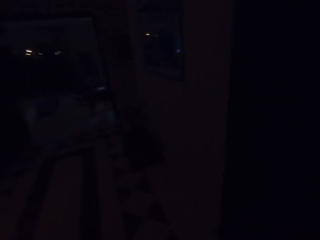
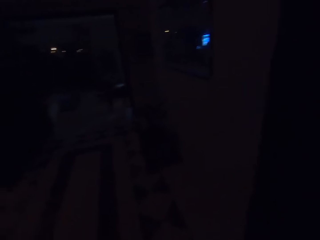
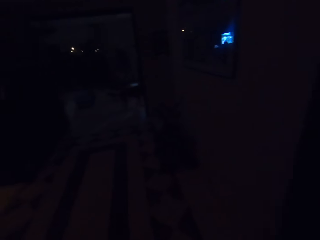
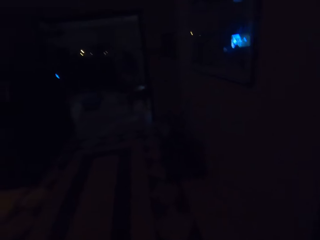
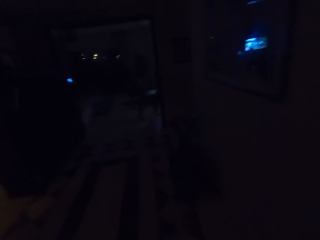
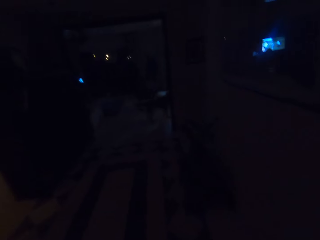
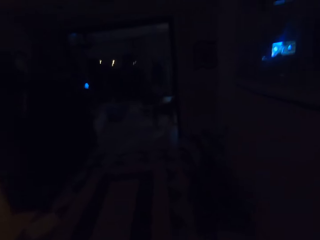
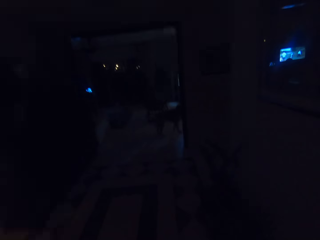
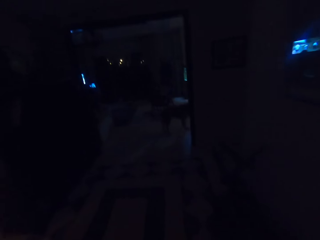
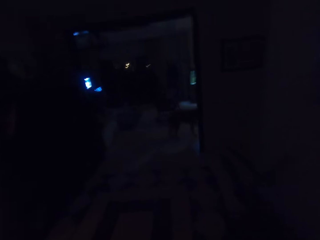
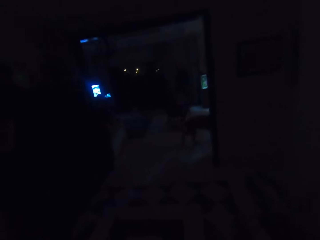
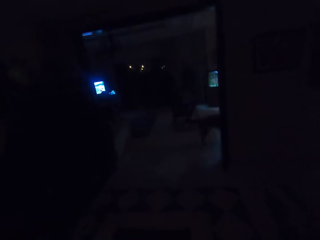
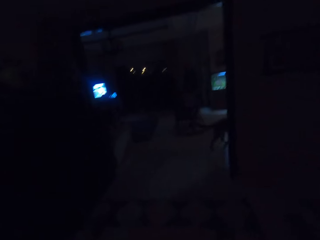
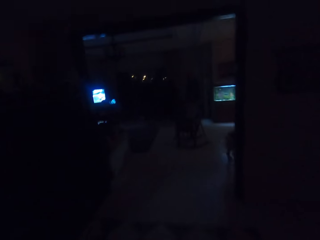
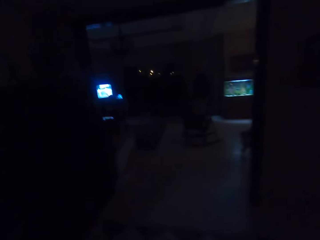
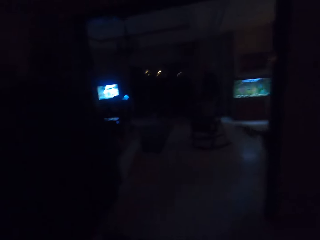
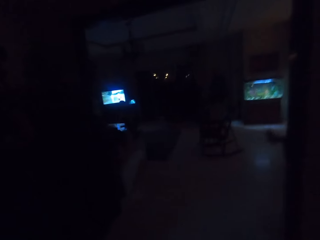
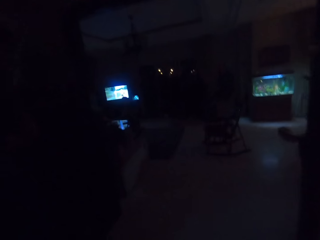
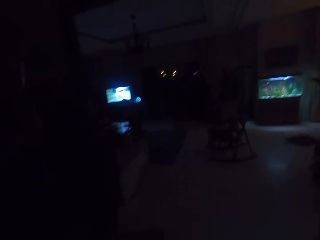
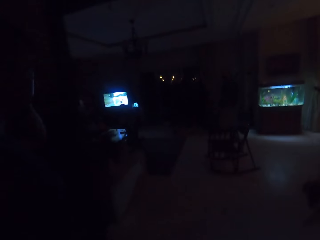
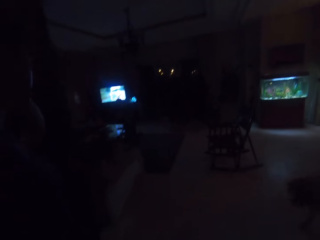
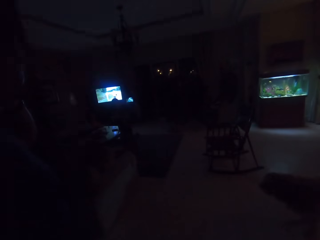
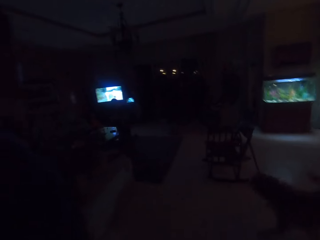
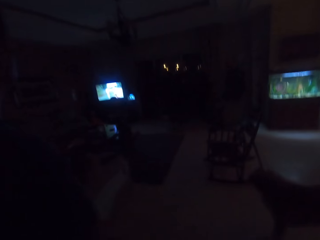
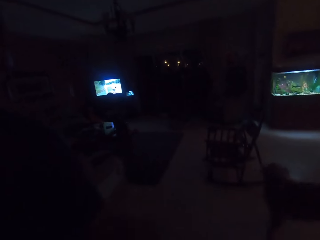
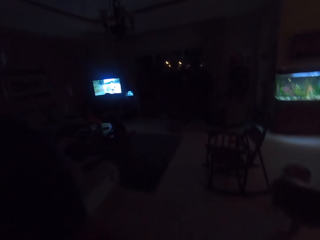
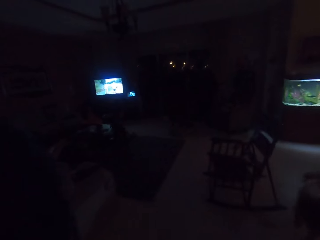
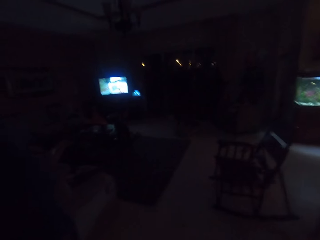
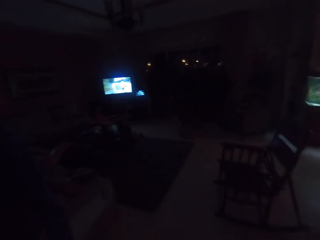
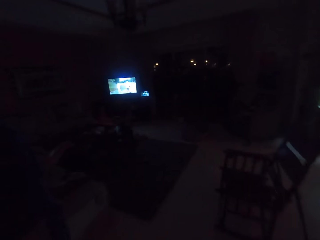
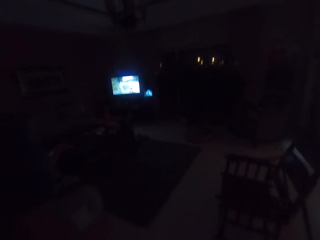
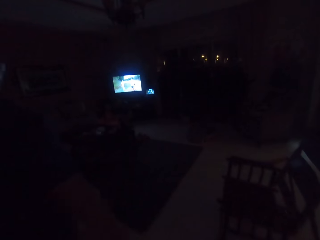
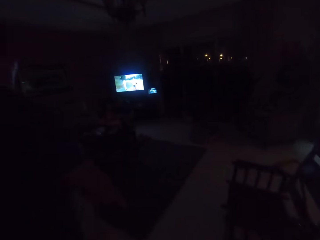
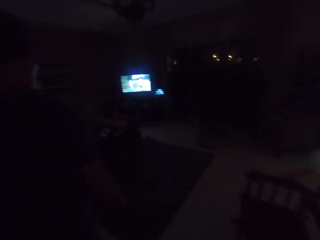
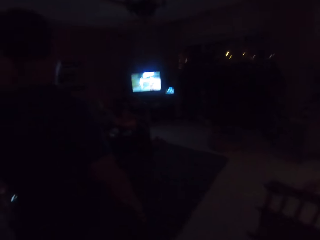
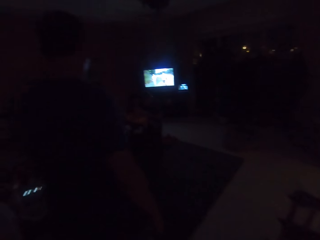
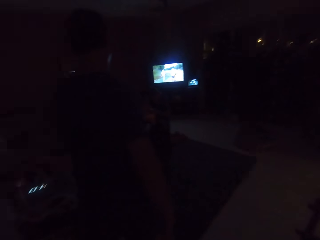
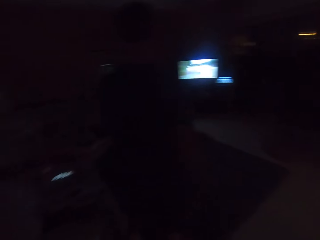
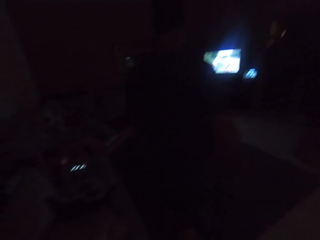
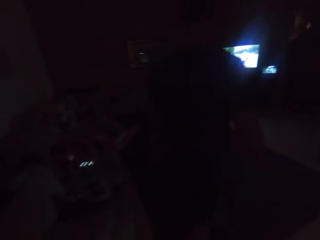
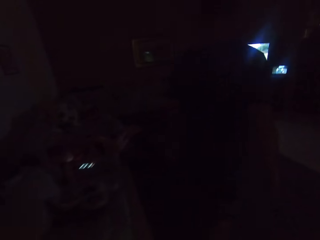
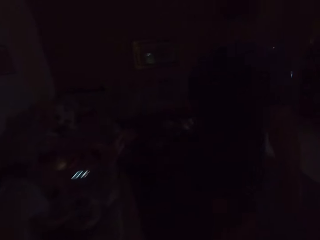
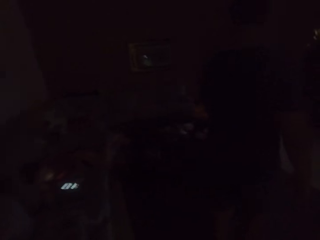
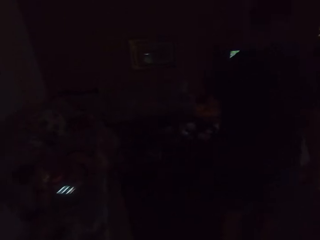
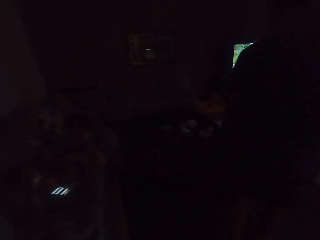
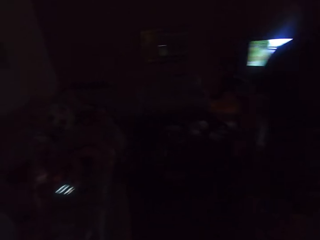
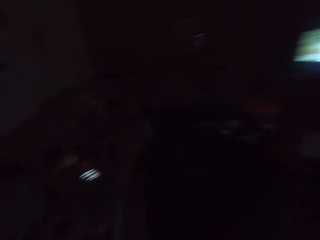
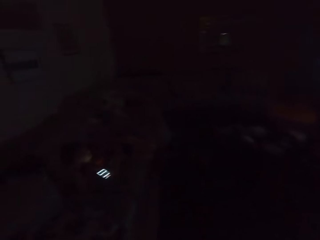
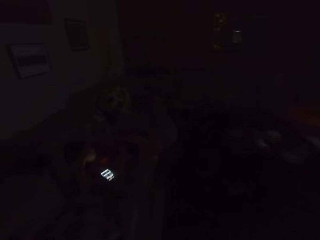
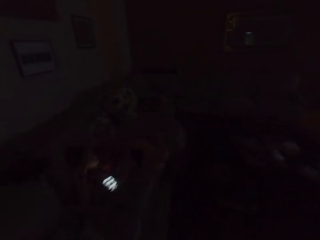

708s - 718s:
The camera wearer walks towards the living room.

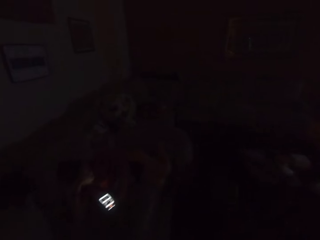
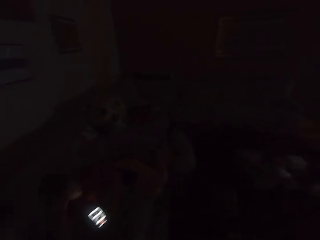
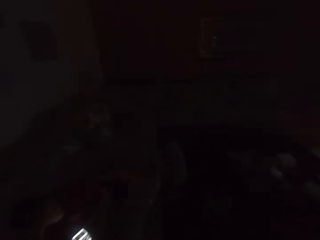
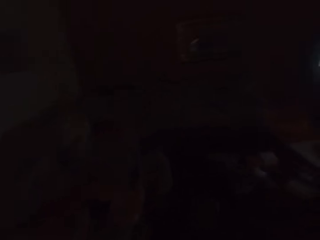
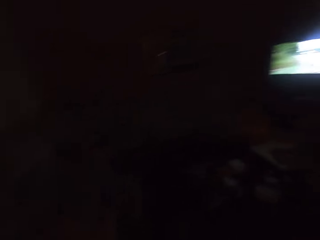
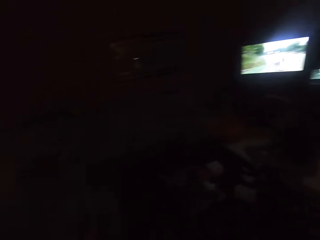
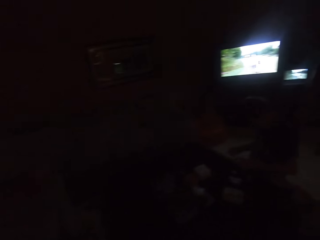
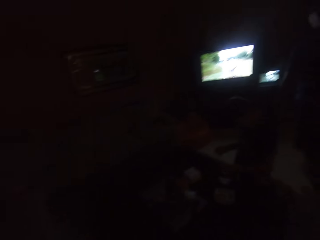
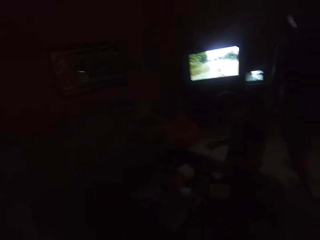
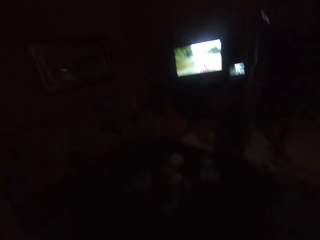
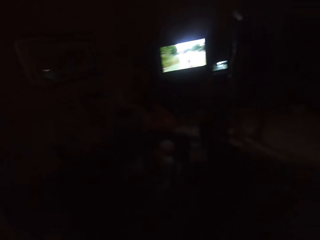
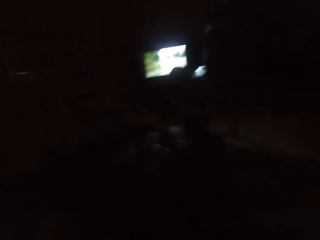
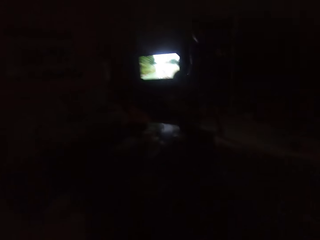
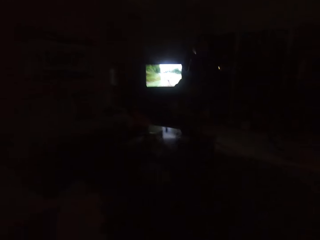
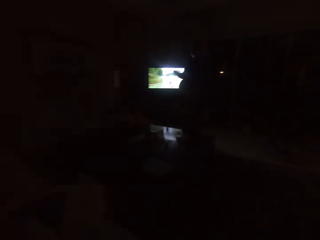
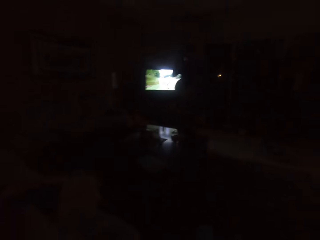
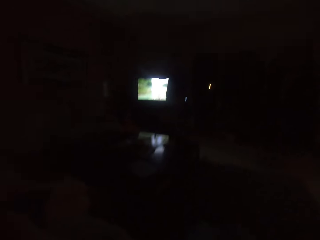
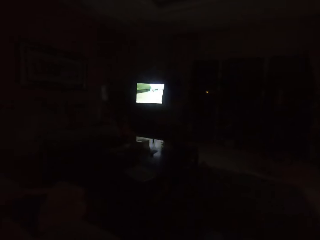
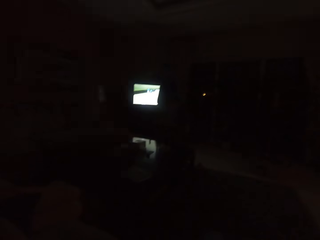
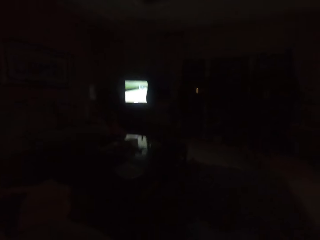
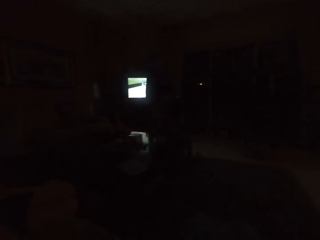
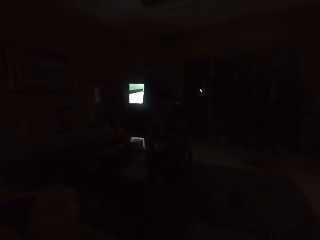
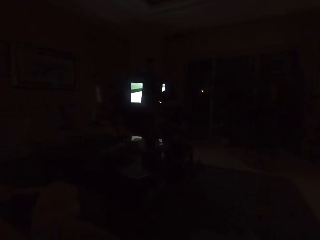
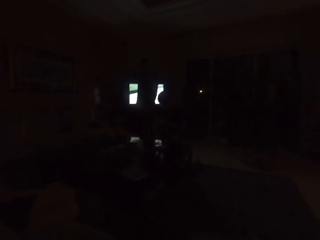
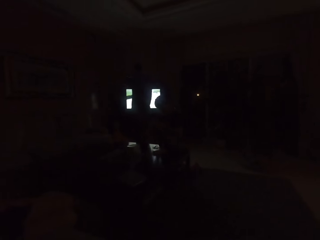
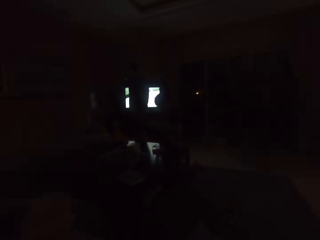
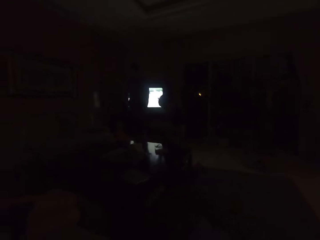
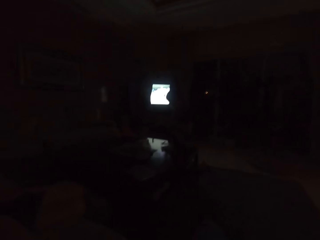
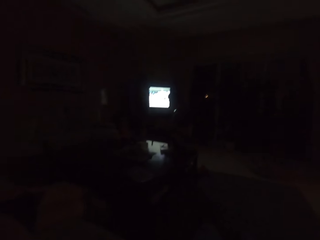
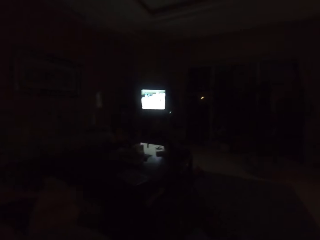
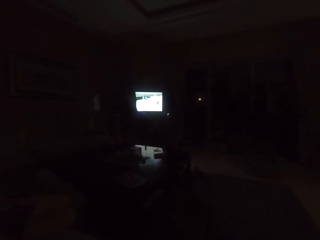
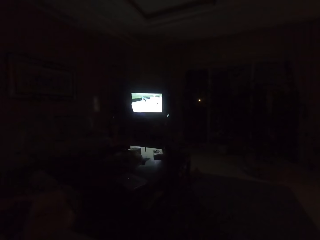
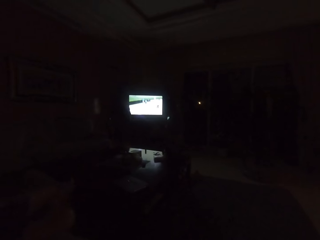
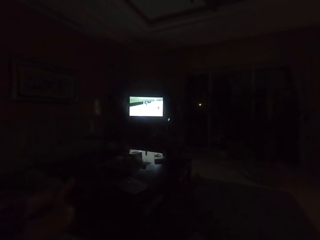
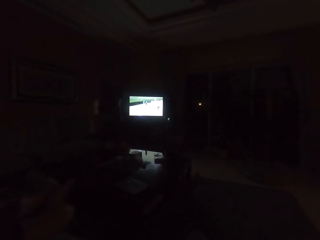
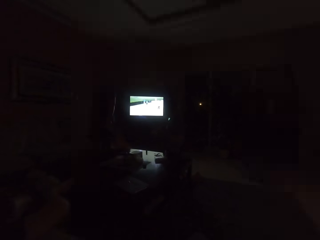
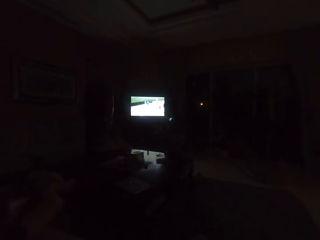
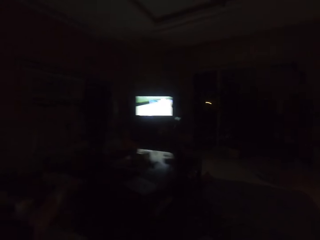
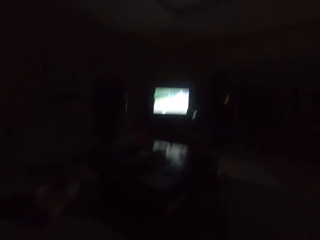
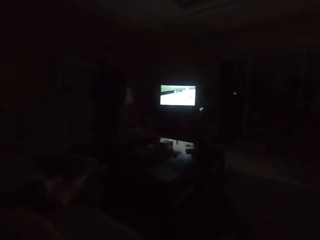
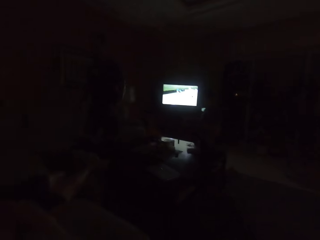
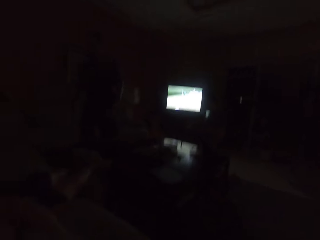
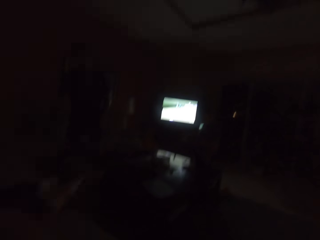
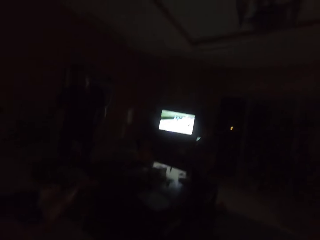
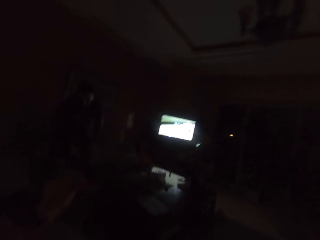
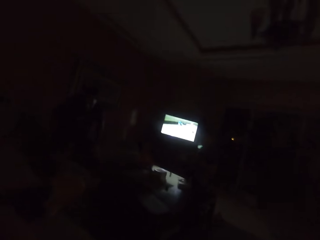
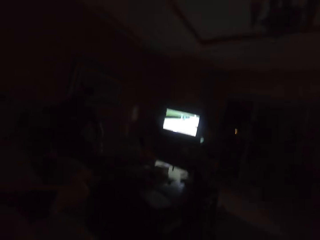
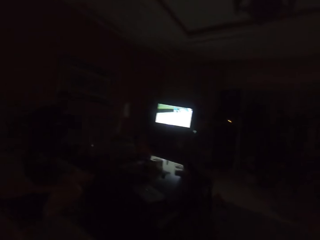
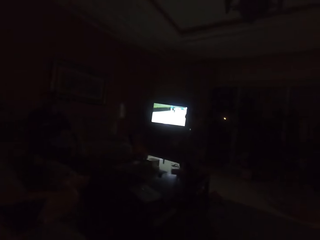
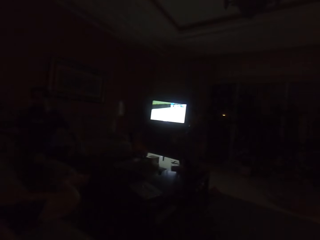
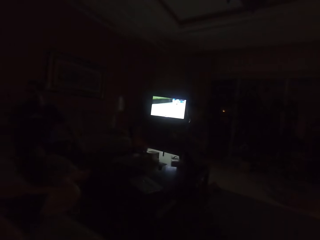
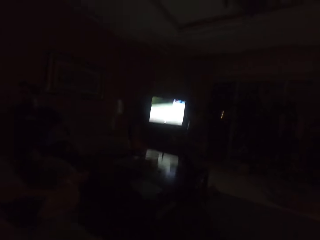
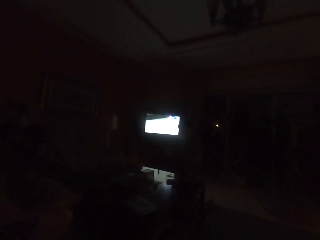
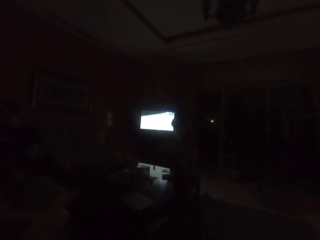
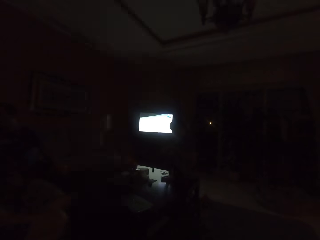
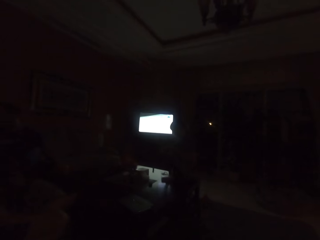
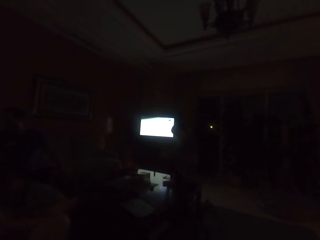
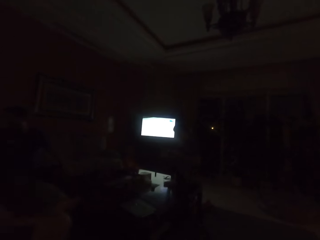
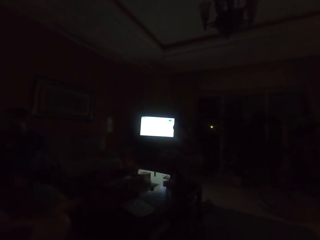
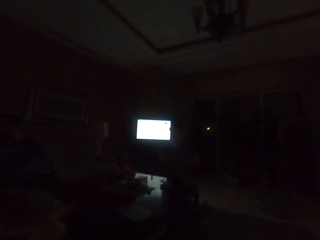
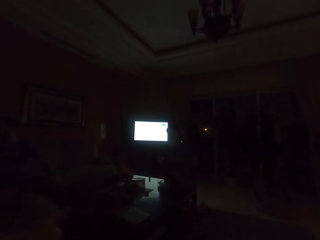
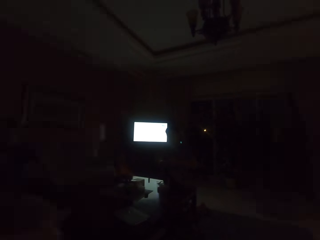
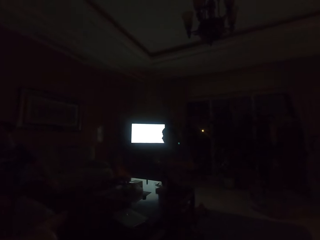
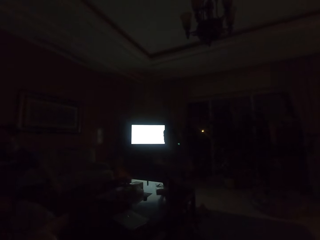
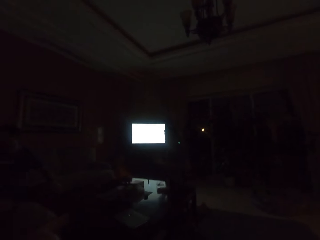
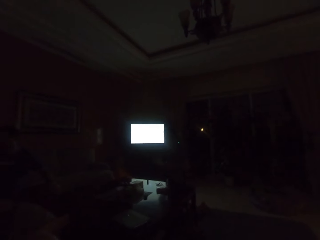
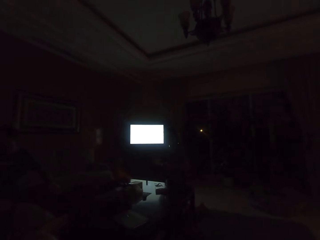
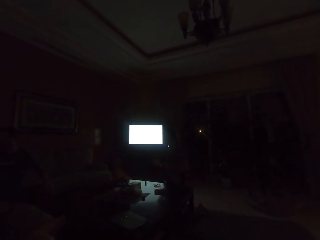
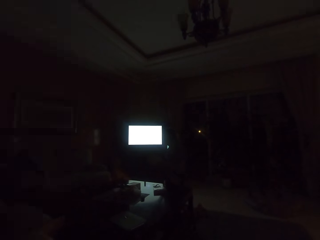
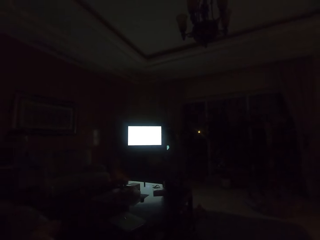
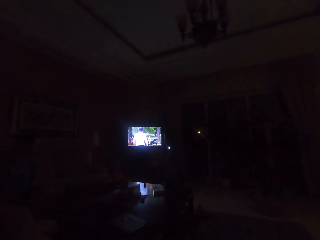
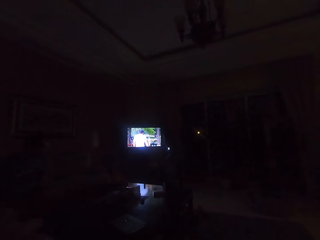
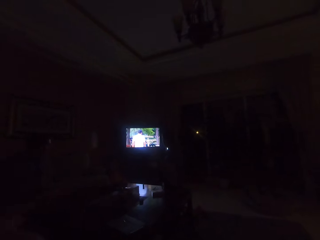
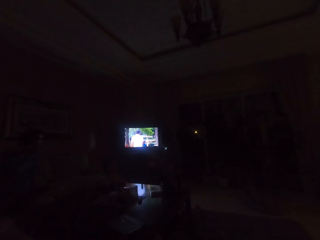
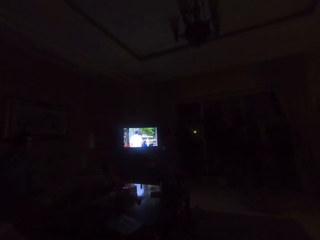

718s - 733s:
The camera wearer sits on the couch. A man walks around the apartment. The man stands on the television. The man sits on the sofa seat. The camera wearer stares at another man.
